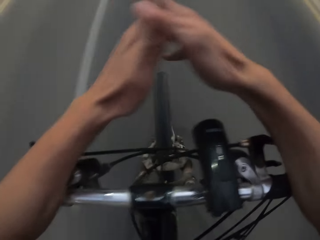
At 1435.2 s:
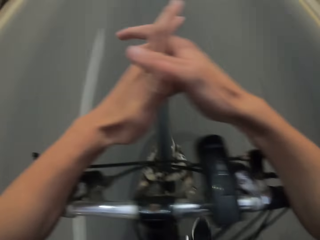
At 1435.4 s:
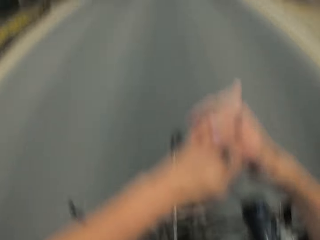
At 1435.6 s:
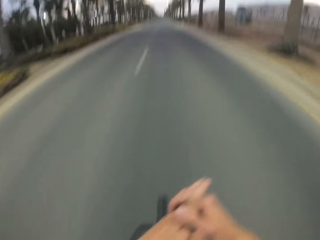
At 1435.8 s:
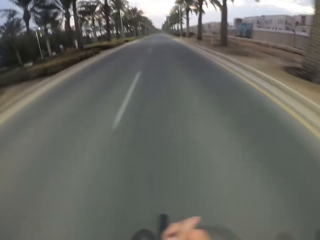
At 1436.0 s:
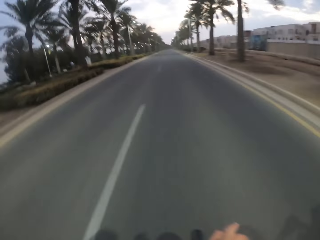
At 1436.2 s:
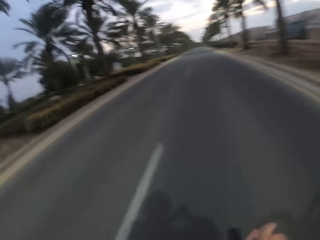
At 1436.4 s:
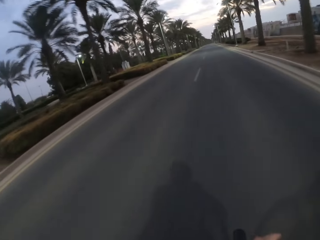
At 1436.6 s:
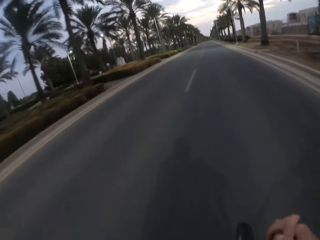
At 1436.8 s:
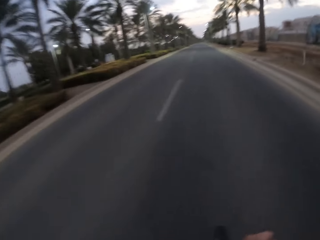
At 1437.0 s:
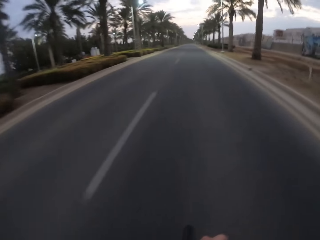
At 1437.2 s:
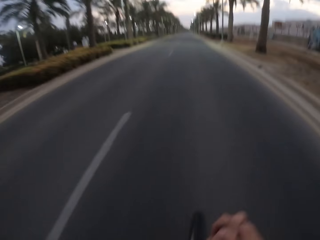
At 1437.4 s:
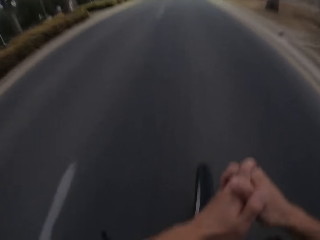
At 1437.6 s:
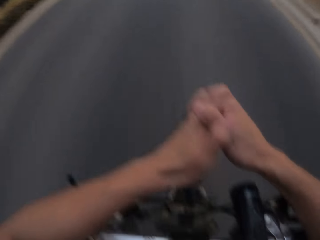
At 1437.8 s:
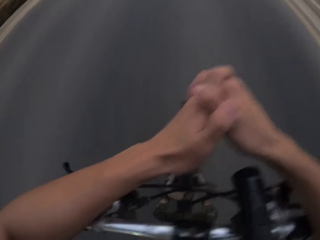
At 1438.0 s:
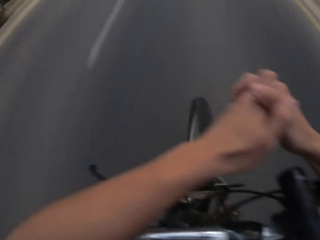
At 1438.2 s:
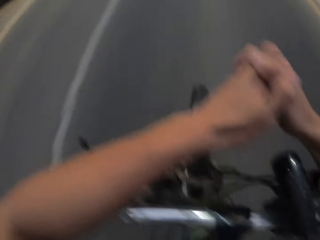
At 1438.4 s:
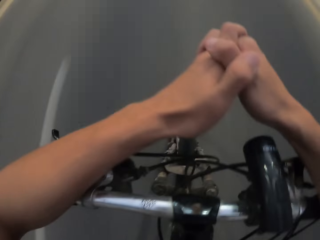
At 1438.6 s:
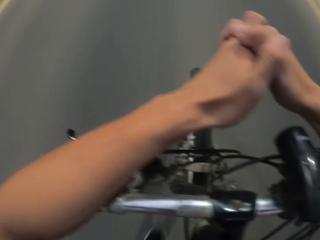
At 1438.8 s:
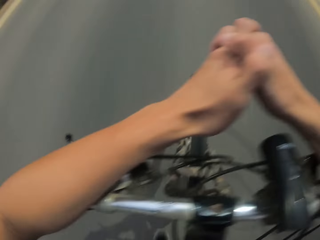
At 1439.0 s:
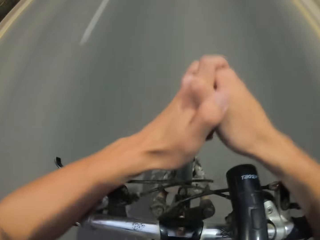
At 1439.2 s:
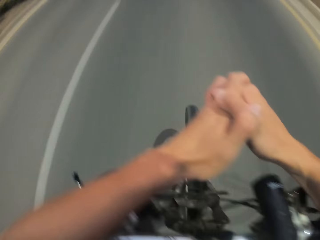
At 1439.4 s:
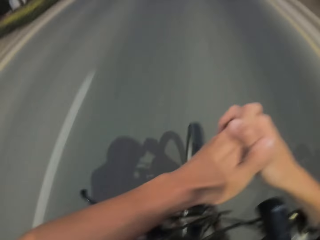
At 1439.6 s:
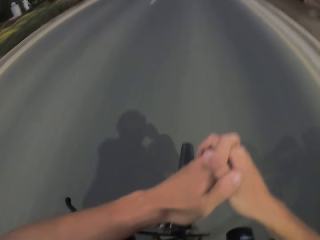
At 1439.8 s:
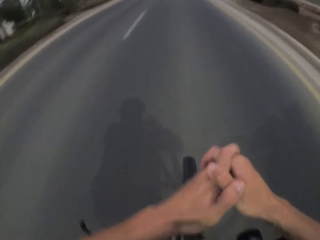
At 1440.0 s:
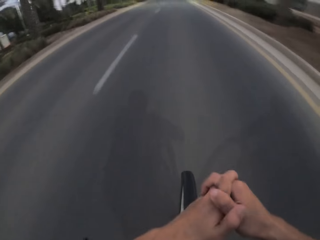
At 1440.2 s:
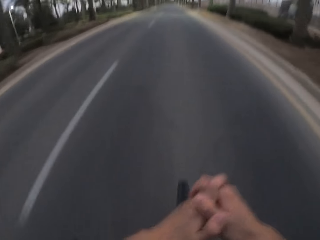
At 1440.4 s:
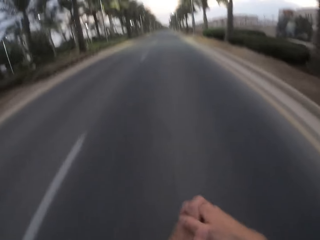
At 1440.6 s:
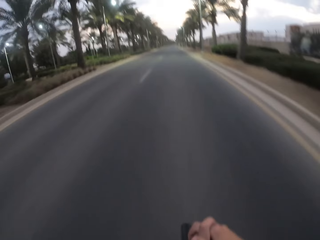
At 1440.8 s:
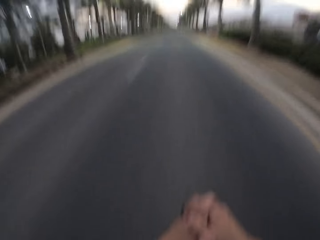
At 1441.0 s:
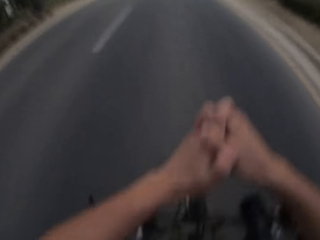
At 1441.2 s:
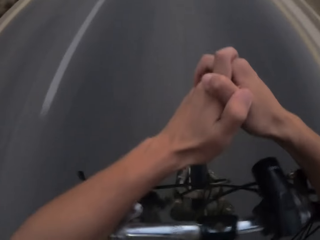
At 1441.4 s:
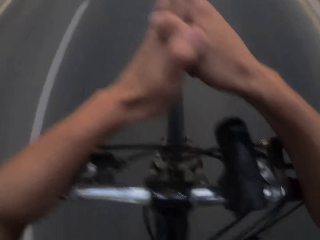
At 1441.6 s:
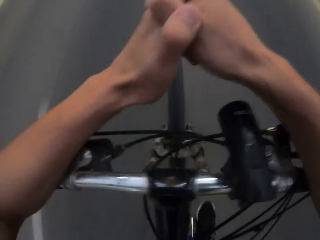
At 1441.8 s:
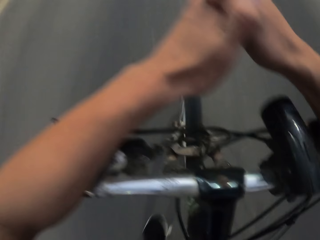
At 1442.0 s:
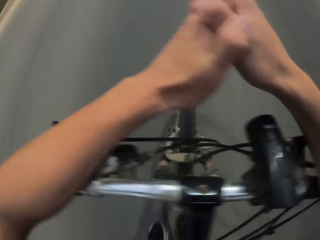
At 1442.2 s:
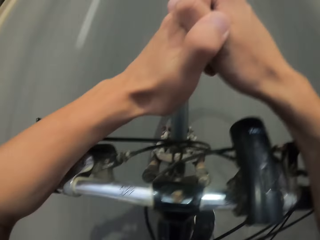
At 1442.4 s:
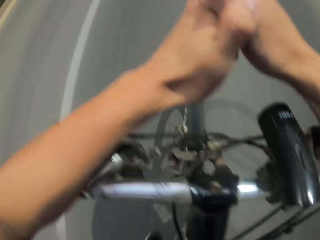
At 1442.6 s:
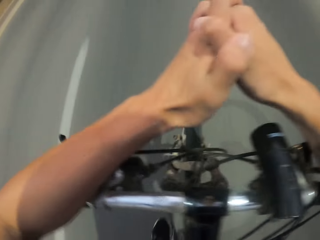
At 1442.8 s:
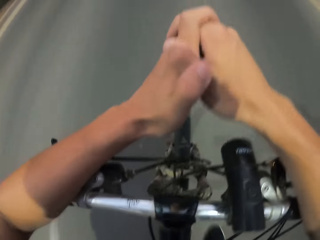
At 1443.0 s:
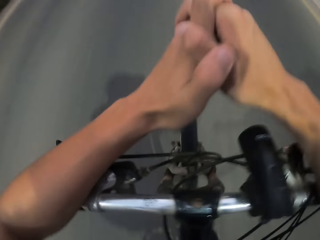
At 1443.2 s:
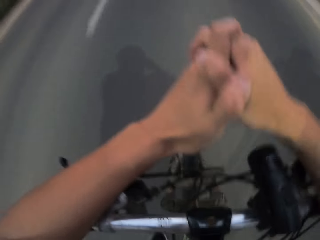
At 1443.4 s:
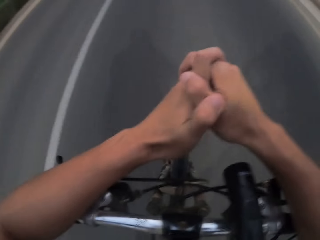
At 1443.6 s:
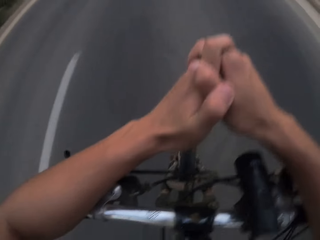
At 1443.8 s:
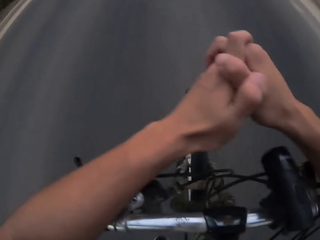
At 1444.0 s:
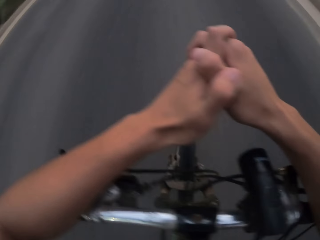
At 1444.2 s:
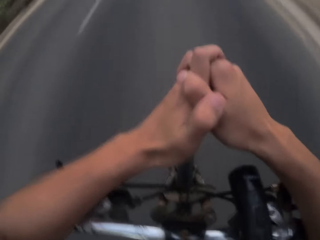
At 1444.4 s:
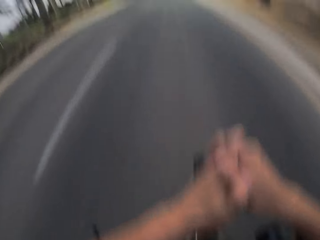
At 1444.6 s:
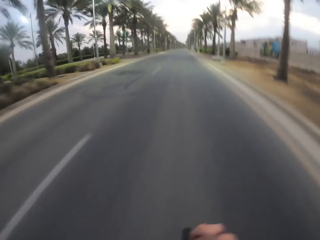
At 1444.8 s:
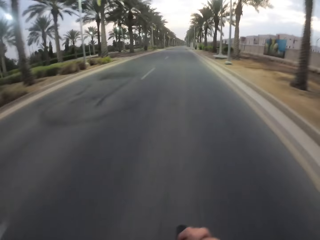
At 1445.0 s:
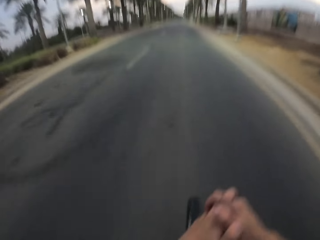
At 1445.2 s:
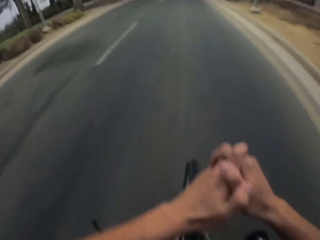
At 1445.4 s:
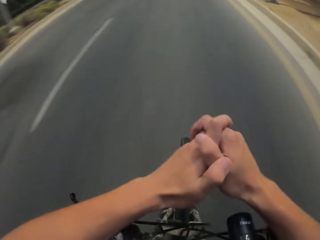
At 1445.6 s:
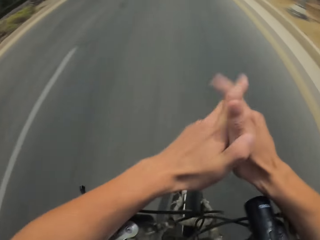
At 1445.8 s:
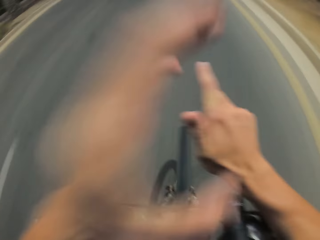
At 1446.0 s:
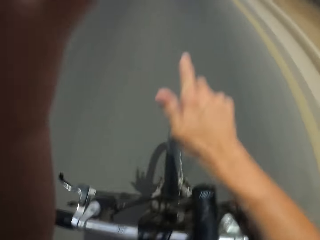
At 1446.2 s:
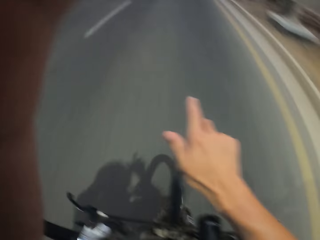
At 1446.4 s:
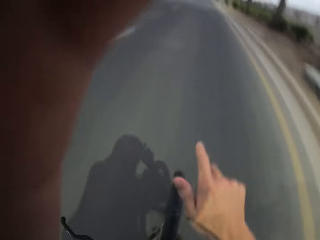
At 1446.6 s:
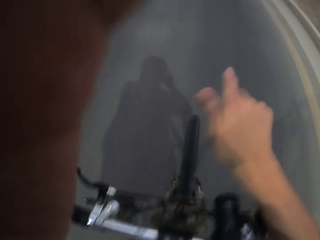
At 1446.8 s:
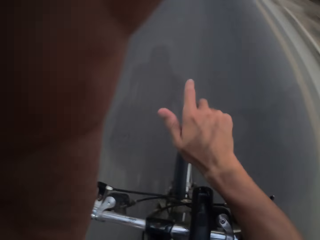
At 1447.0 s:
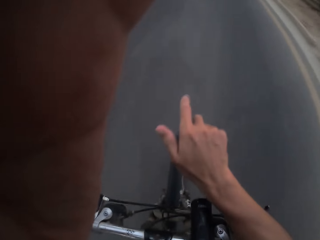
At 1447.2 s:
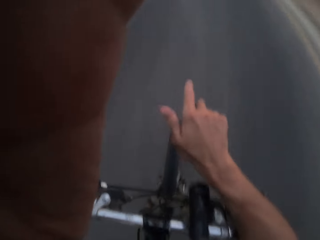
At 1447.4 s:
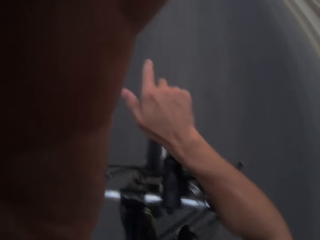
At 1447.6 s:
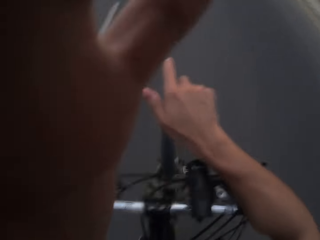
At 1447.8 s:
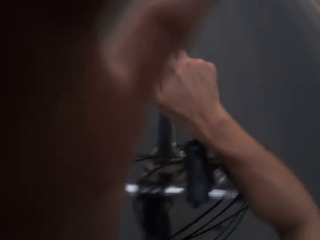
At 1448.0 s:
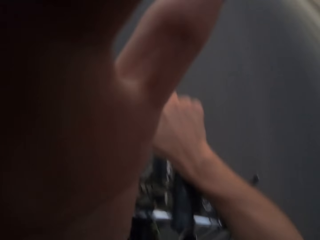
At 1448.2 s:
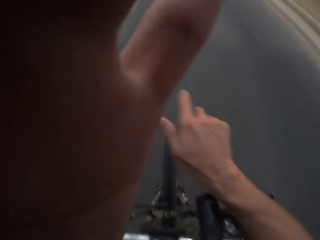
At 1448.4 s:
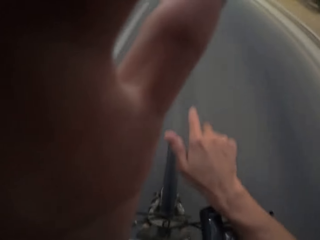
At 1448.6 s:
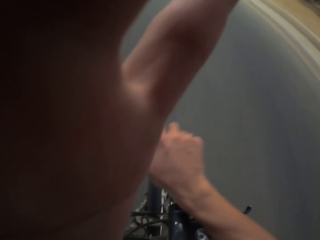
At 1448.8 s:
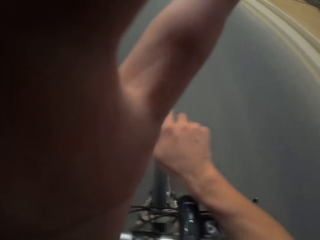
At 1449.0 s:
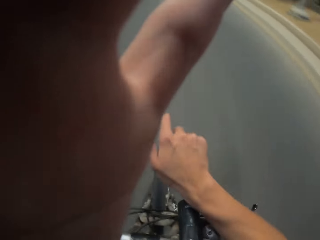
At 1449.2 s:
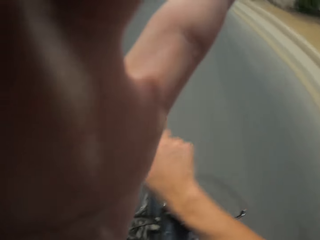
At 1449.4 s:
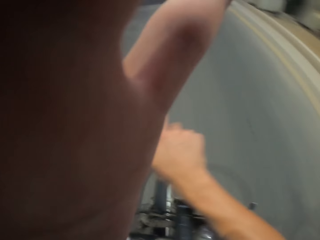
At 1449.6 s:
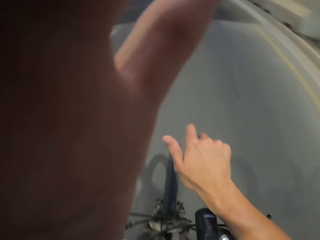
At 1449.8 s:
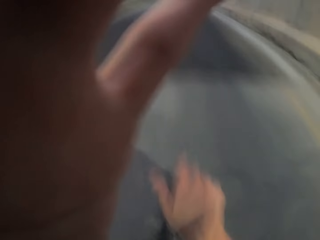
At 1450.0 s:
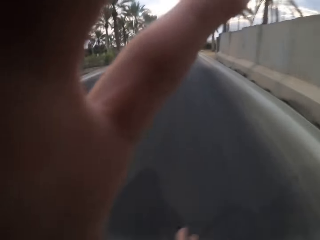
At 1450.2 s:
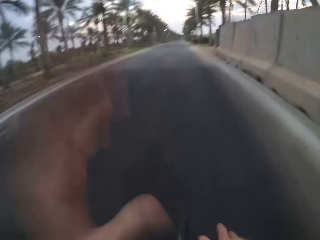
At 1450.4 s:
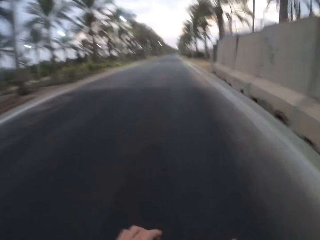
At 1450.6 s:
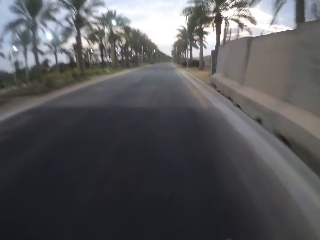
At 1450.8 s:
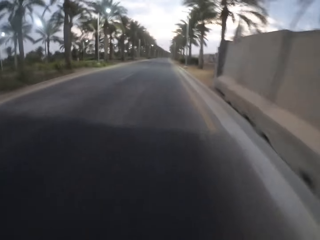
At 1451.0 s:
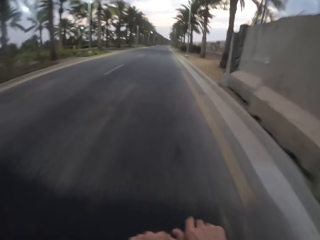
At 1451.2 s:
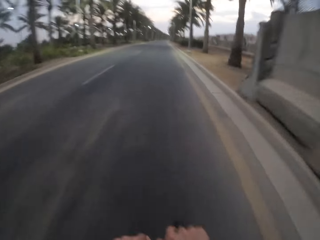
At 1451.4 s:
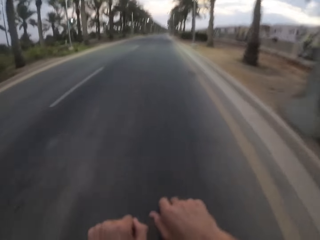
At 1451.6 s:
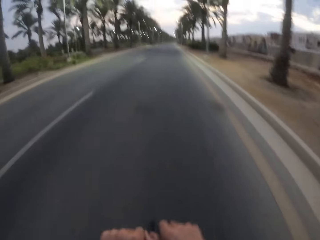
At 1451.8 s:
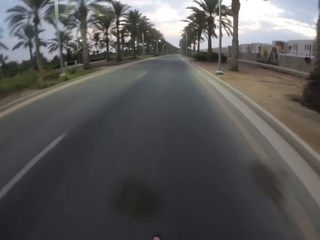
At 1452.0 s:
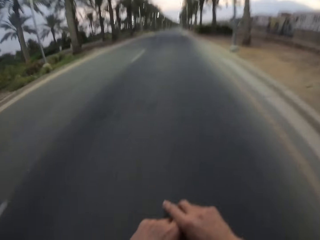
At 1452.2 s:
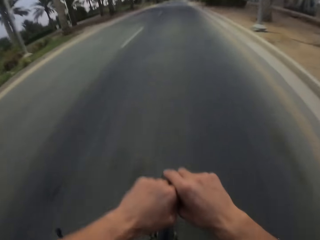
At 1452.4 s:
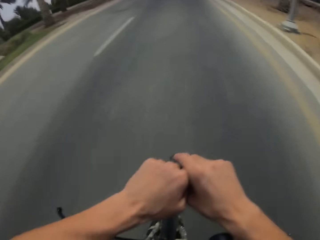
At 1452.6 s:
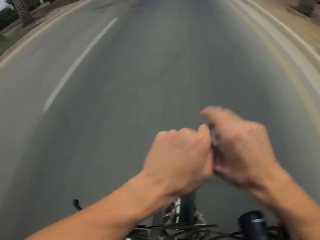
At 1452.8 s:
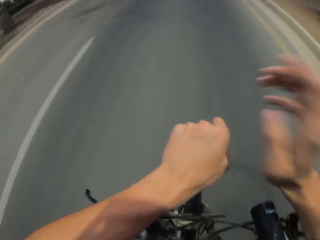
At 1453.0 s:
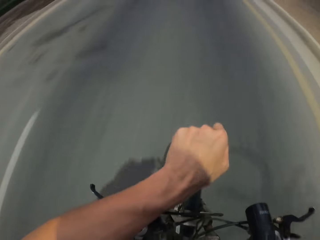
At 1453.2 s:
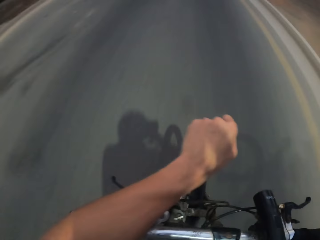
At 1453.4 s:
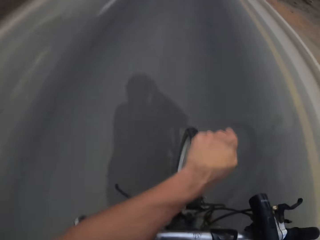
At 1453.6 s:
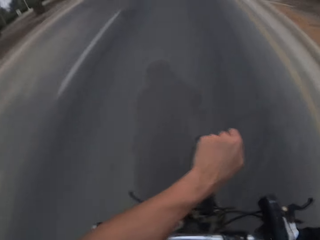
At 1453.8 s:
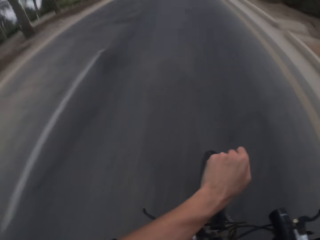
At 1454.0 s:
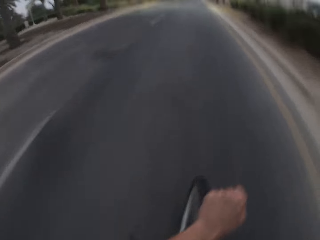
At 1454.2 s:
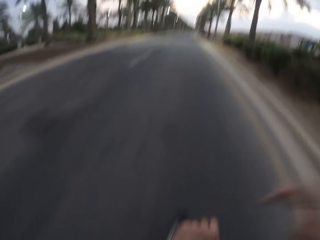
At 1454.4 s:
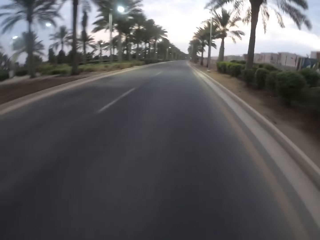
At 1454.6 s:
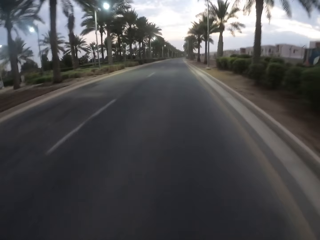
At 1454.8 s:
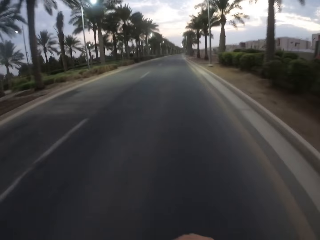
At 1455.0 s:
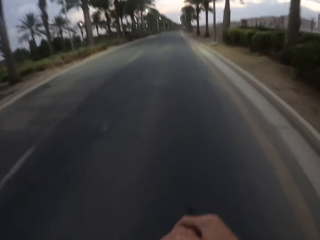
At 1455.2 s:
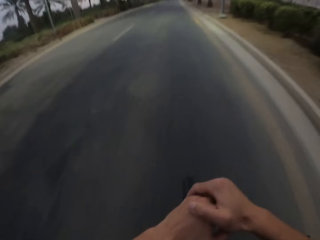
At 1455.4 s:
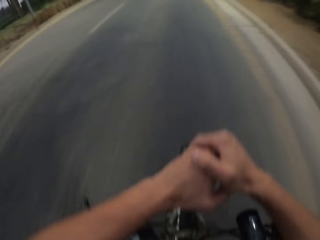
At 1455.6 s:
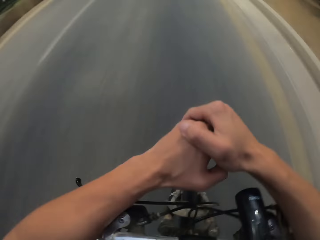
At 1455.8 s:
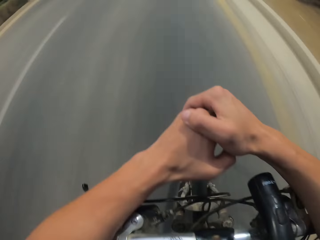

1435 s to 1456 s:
The camera wearer intertwines his fingers. He cycles on the road. He lifts his left hand up. He touches the camera. He drops off his hand. He cycles on the road.
